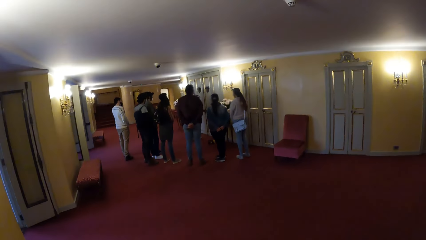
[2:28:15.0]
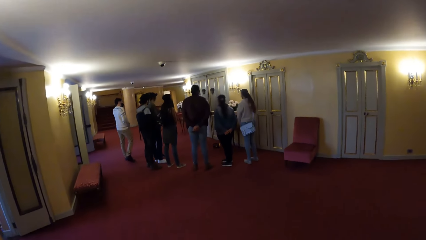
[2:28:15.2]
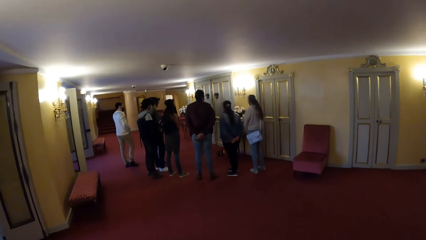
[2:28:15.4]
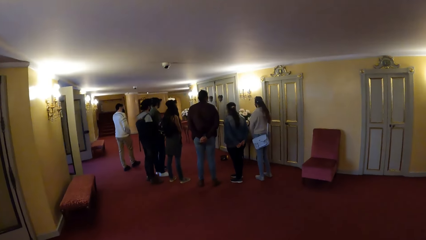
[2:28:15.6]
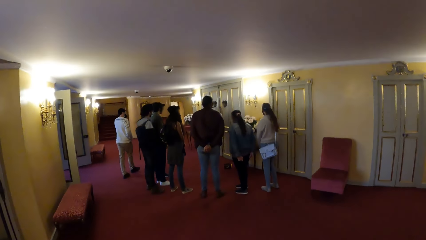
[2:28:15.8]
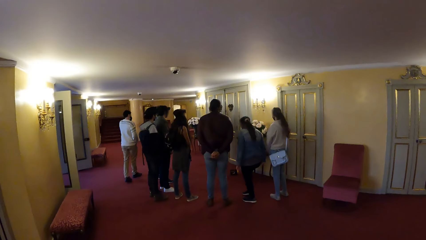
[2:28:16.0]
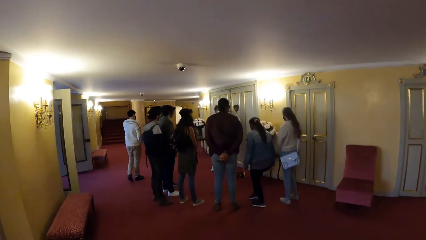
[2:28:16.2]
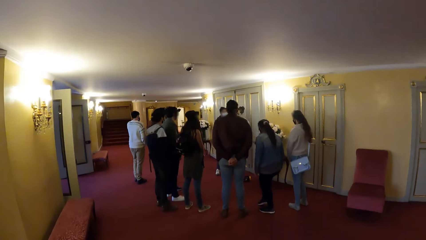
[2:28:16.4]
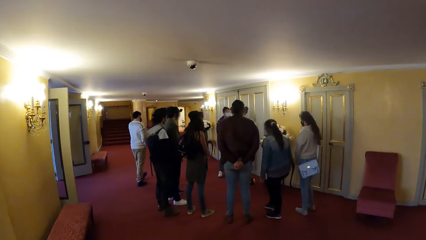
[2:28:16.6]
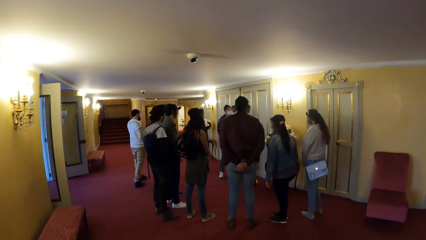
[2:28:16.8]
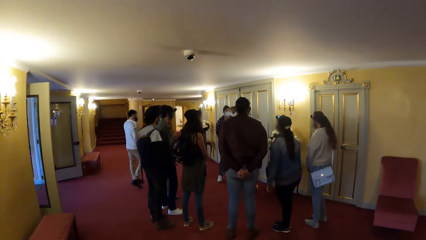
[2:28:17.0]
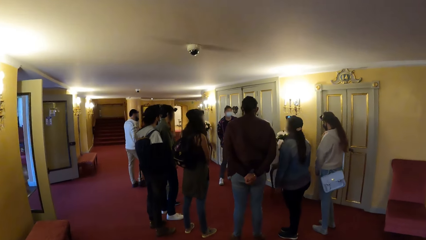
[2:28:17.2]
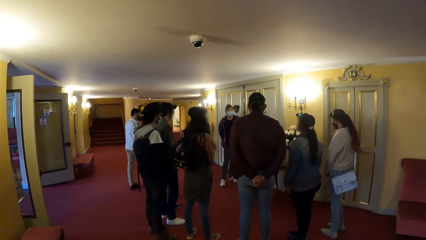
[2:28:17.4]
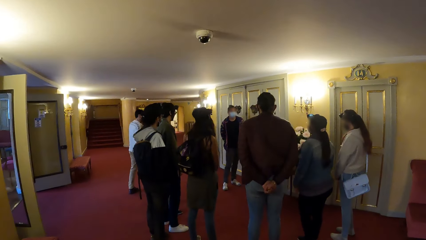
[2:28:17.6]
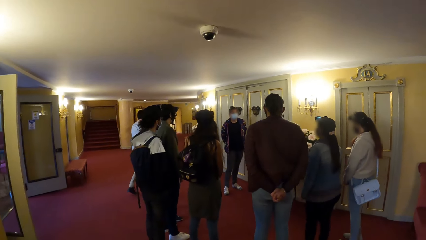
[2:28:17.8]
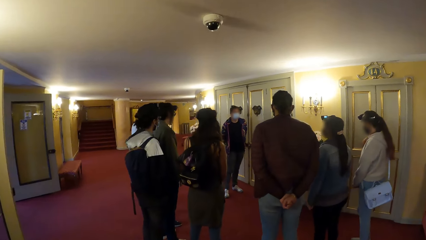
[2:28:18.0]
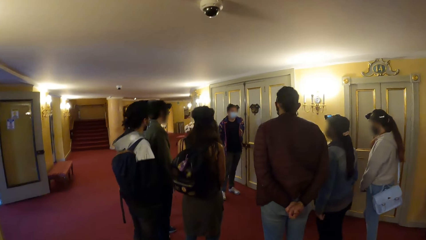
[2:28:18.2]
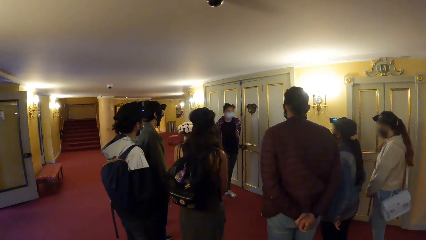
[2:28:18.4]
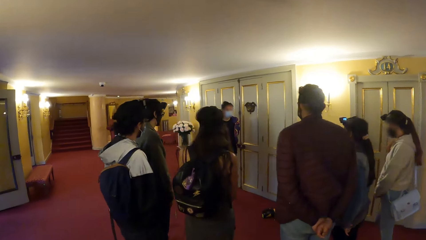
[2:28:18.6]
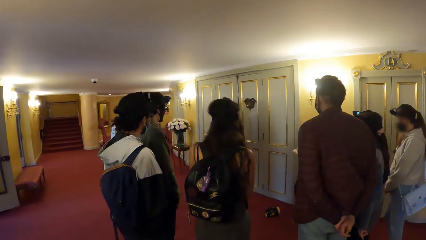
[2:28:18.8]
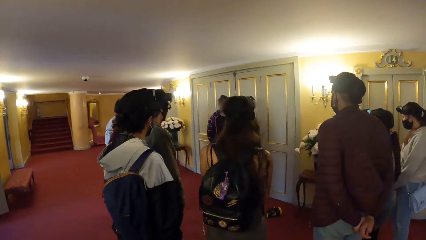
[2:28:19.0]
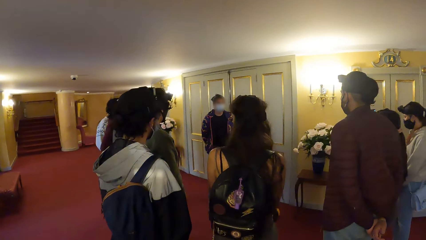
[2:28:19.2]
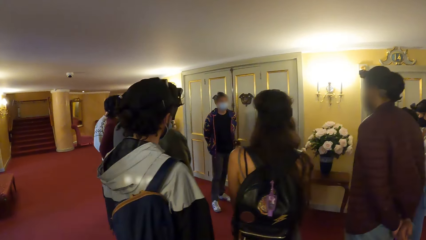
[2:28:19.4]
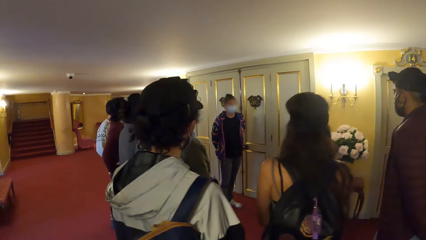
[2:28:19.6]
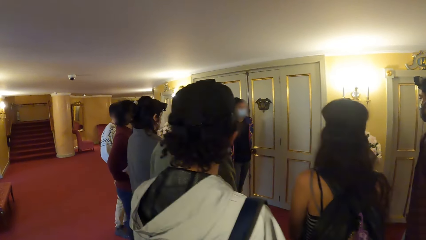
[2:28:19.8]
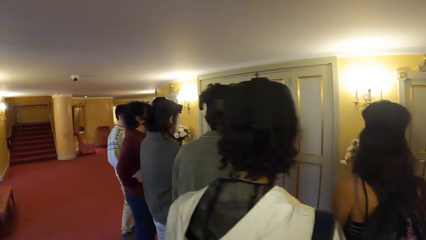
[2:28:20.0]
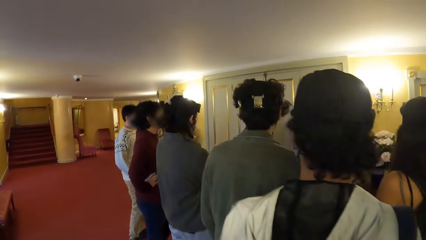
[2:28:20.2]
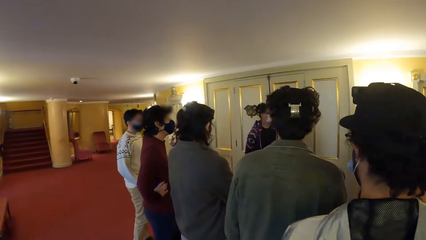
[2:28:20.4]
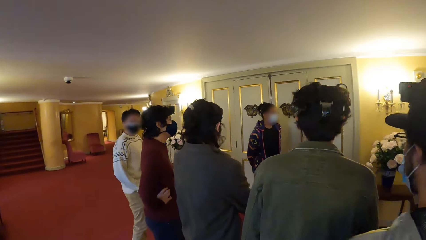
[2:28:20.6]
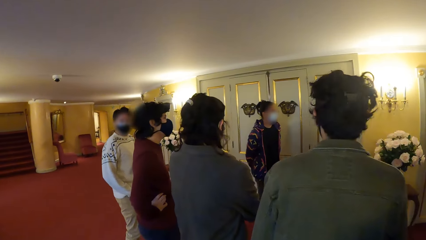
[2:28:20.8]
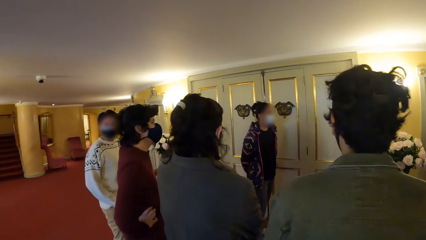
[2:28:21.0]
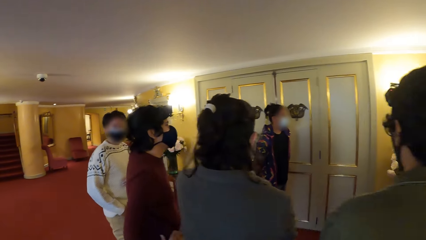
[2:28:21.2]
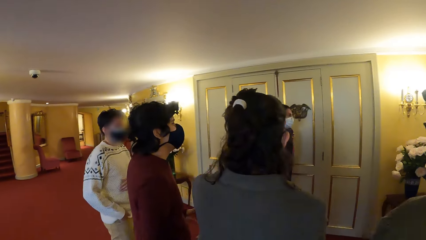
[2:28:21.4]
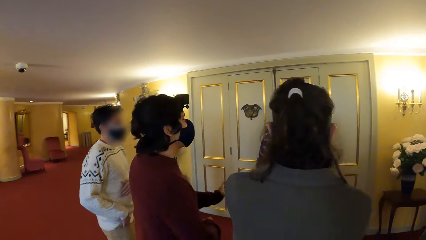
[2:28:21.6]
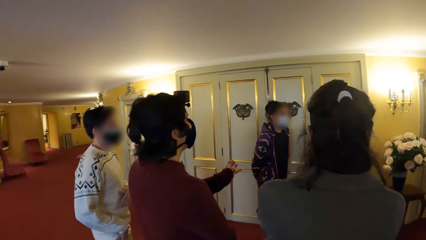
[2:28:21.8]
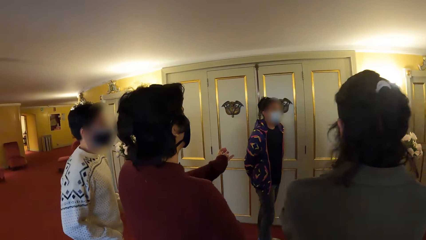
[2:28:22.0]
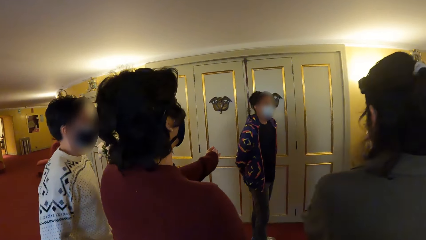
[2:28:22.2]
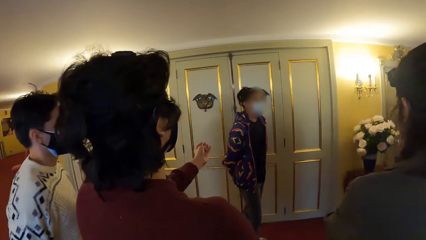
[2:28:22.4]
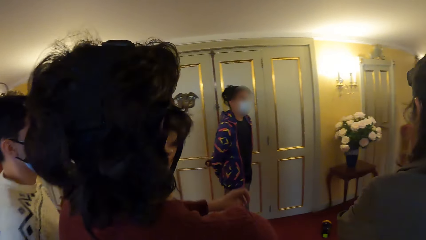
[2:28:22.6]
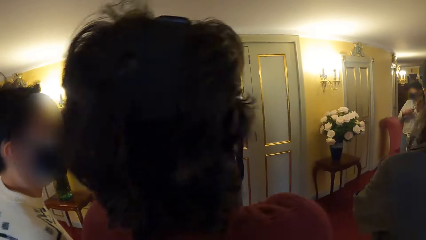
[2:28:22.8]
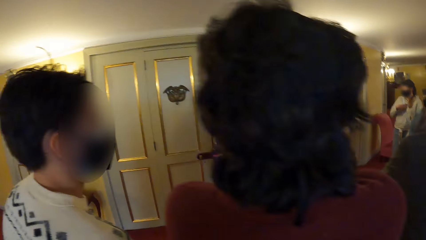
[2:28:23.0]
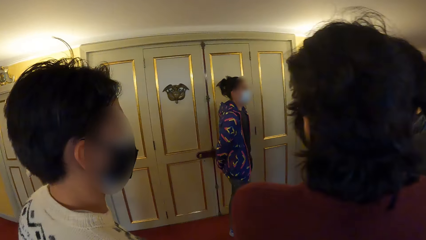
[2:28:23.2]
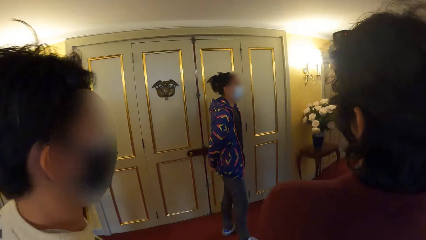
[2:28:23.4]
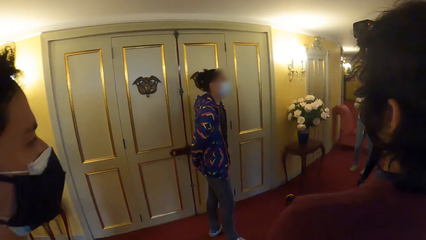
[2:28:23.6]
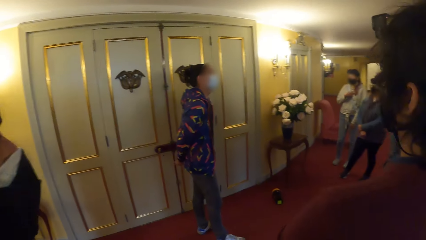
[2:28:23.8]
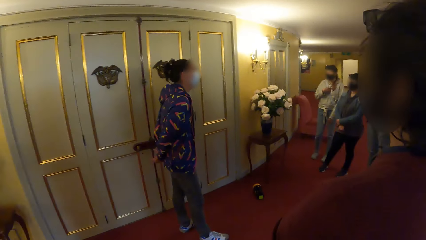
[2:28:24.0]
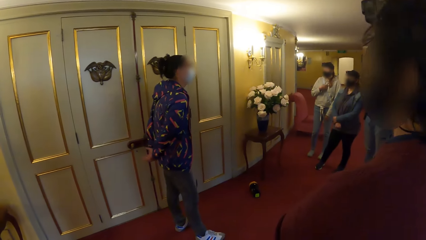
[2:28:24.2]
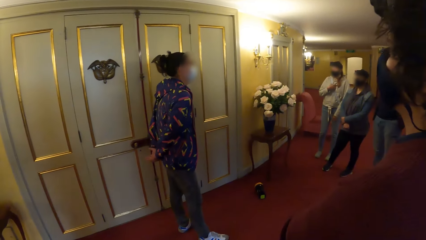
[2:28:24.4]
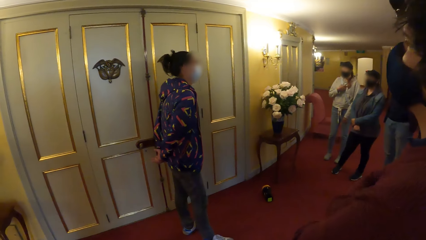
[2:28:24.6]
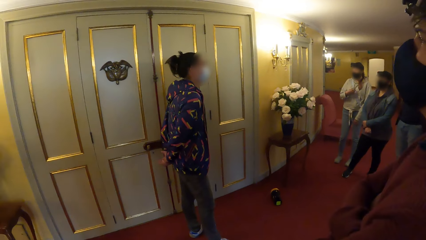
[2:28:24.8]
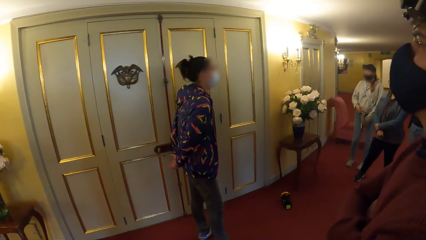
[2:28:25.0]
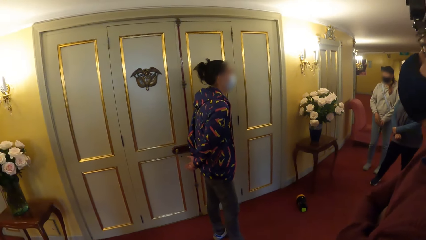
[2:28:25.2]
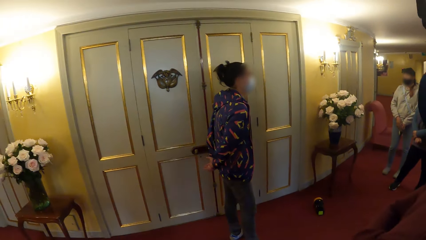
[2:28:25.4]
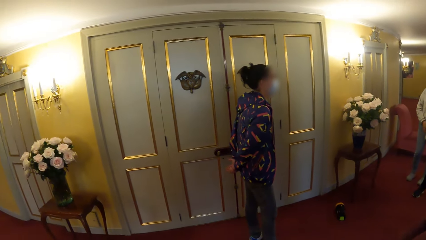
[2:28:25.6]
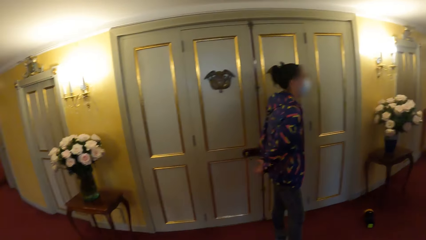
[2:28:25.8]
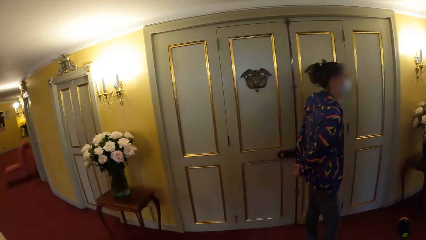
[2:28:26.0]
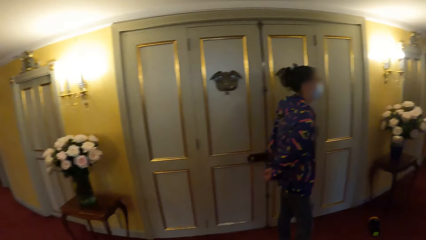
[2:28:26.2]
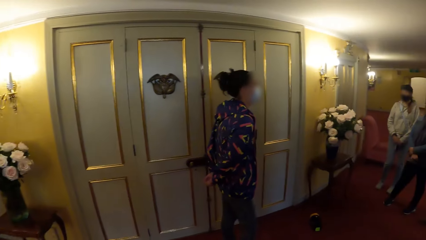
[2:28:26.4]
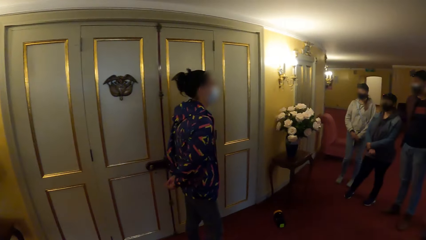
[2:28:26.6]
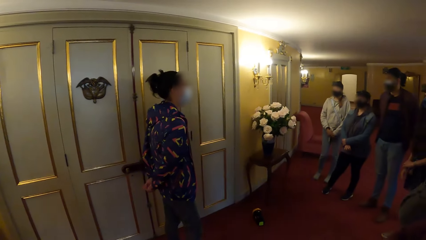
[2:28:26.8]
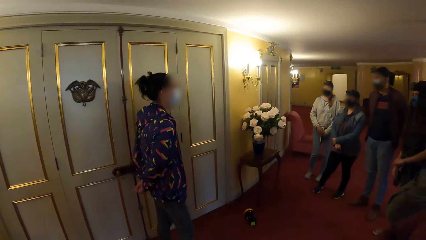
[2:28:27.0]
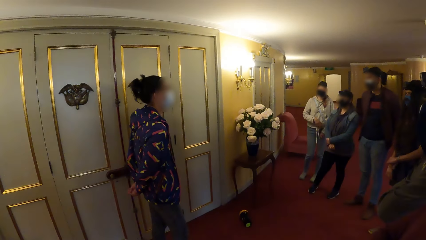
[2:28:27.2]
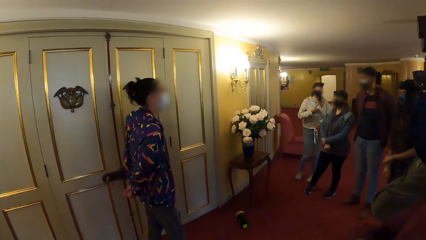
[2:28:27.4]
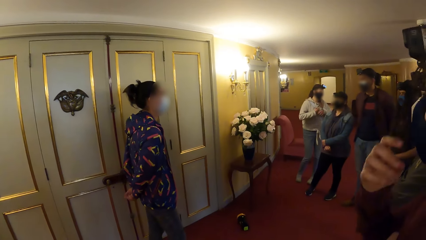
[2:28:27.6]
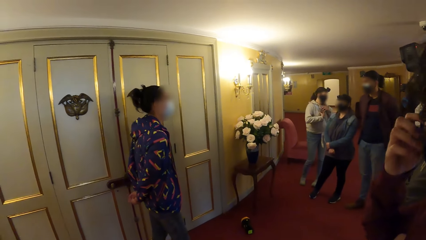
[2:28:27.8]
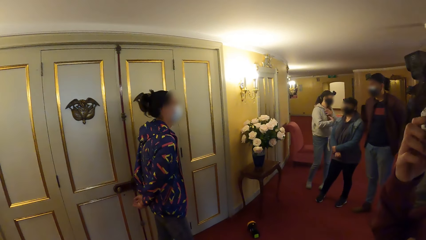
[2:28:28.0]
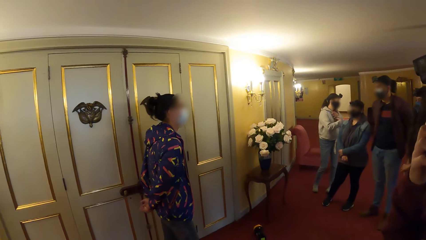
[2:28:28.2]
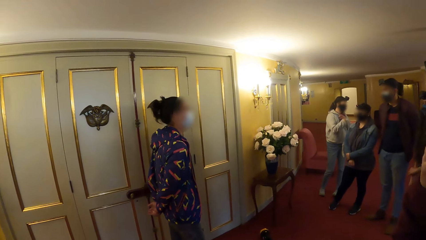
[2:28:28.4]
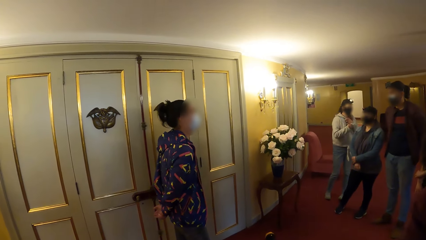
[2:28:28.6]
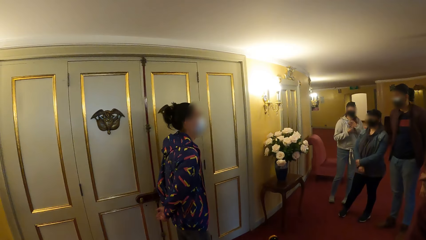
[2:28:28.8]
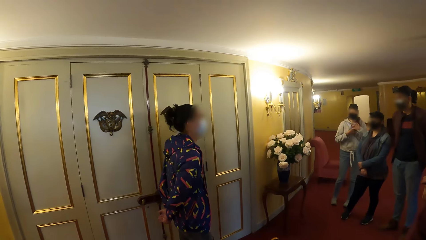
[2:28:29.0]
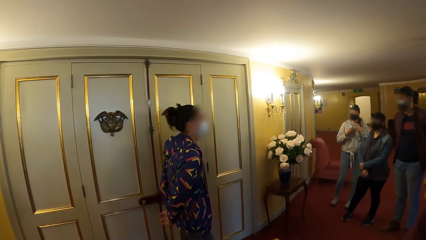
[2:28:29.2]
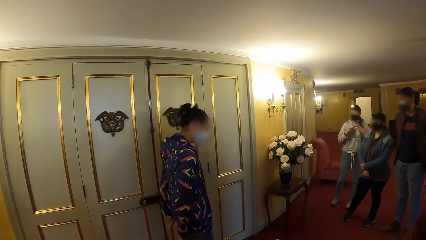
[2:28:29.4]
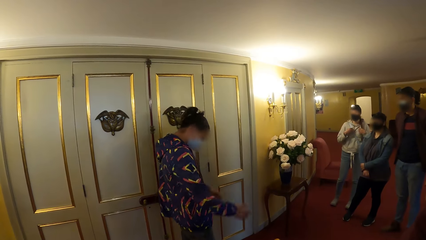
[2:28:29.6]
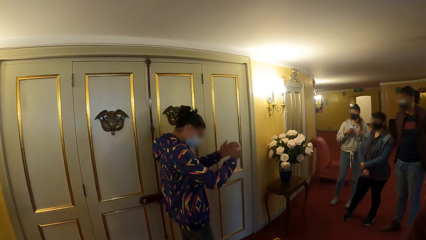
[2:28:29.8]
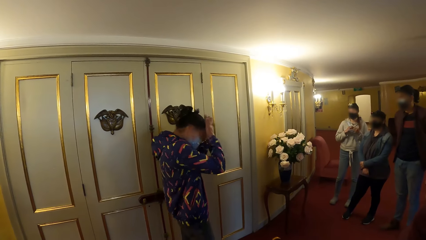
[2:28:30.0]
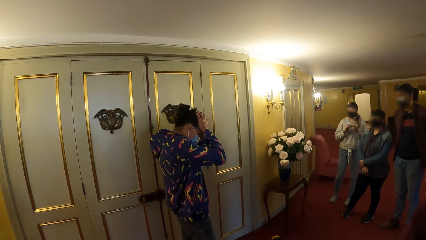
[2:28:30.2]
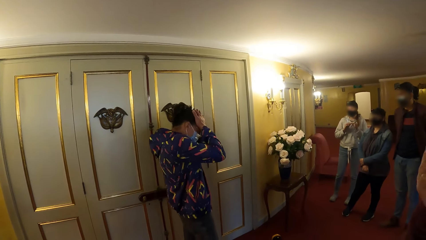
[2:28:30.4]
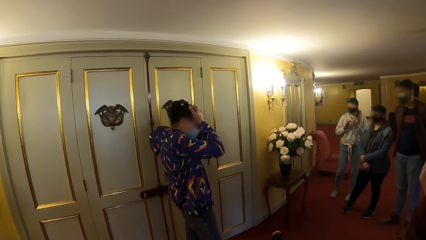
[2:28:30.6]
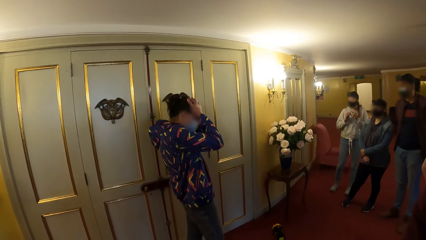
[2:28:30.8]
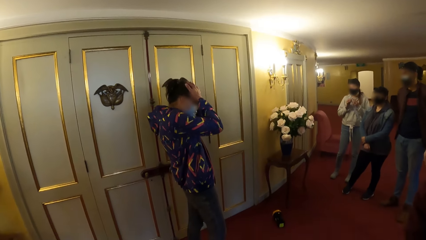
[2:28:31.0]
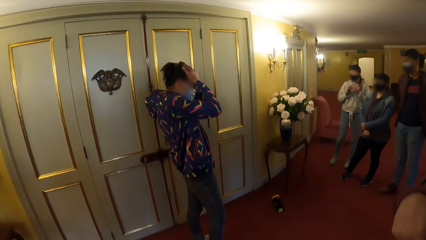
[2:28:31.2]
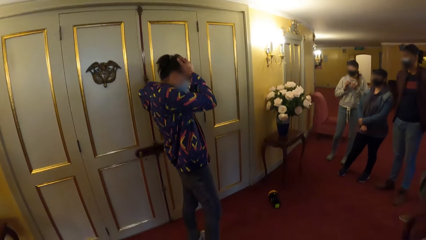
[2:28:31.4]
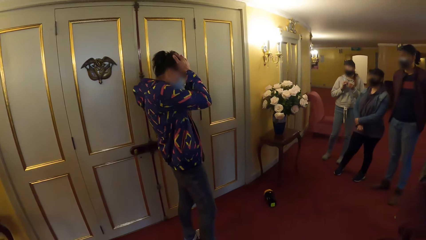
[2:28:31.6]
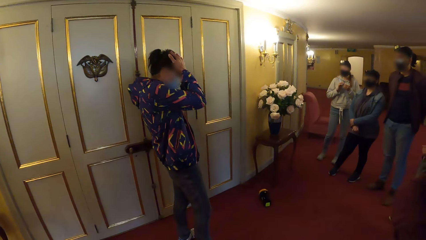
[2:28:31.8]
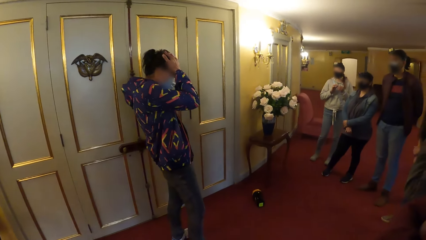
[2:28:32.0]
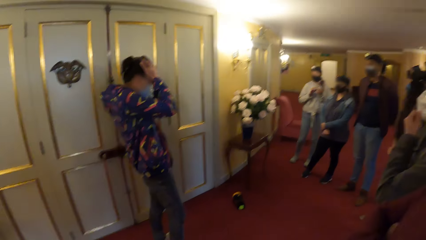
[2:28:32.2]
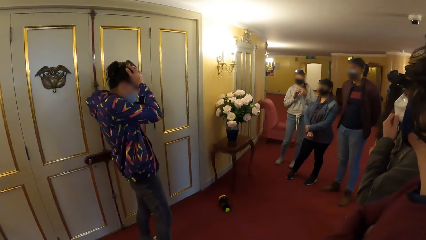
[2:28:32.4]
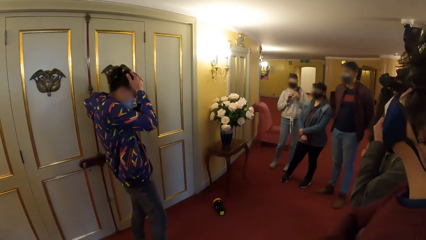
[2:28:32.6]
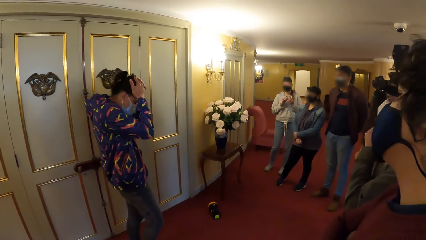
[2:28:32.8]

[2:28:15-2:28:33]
The camera wearer walks towards a group of people. A man adjusts his dress with his right hand. The man folds his hands. A woman converses with the camera wearer and the group of people. Another woman lowers her right hand. The man adjusts a camera on his head with his right hand. The other woman plays with her hair. The first woman places her hands on her head. The man lowers his right hand.
